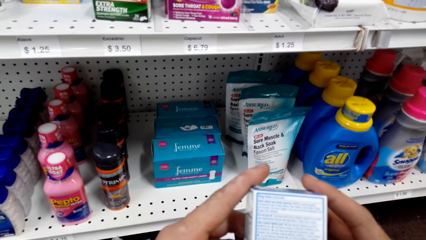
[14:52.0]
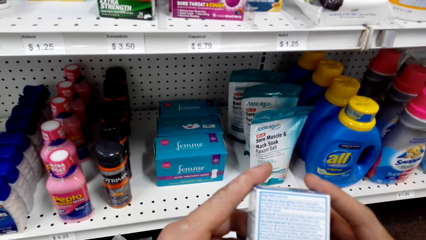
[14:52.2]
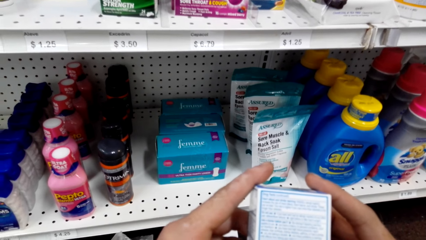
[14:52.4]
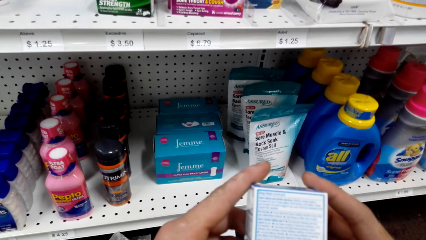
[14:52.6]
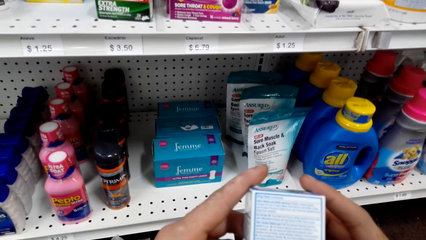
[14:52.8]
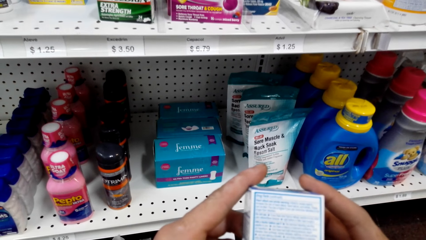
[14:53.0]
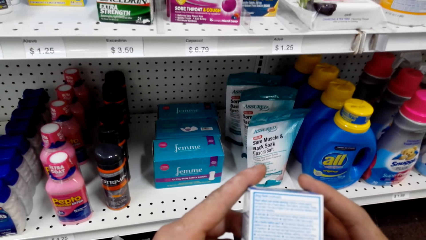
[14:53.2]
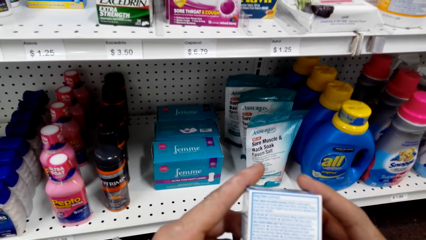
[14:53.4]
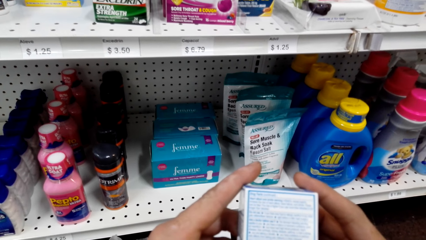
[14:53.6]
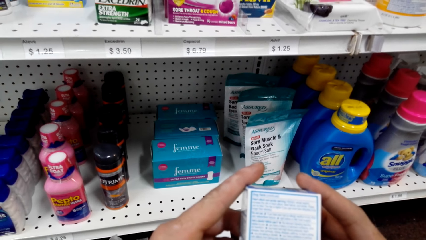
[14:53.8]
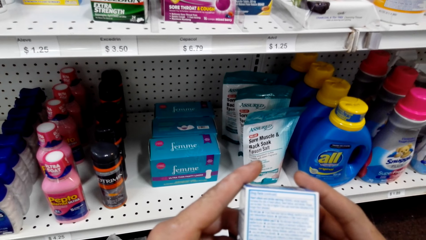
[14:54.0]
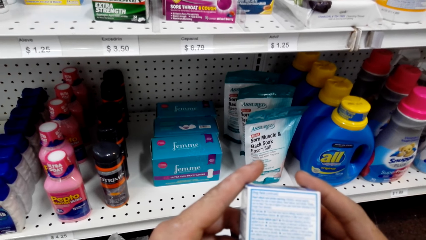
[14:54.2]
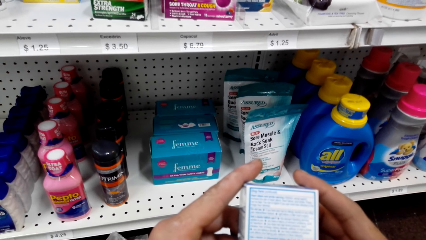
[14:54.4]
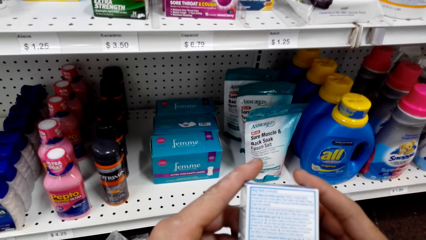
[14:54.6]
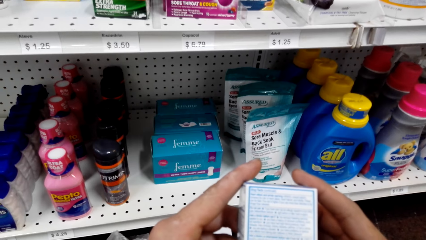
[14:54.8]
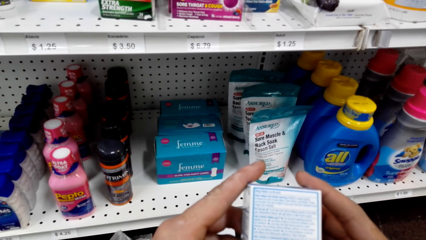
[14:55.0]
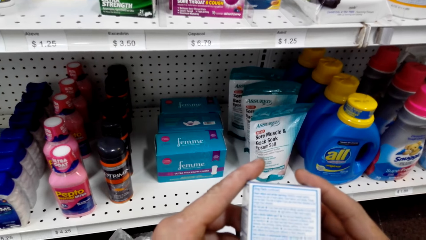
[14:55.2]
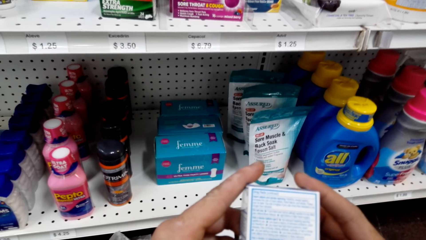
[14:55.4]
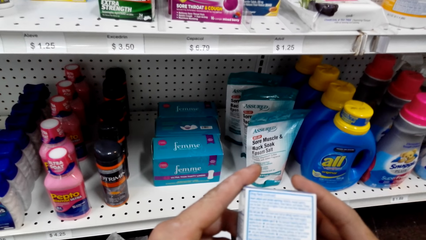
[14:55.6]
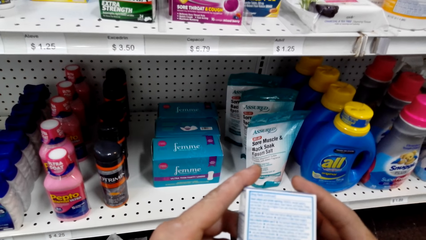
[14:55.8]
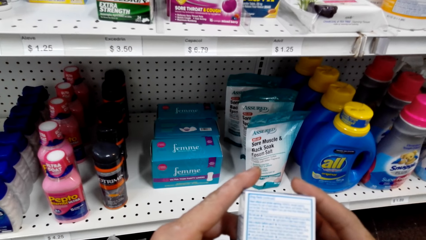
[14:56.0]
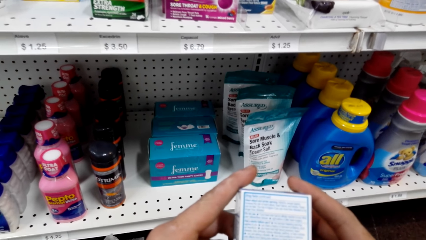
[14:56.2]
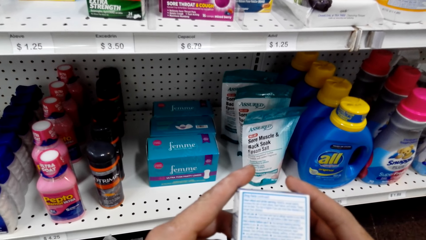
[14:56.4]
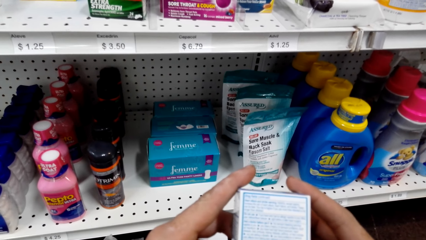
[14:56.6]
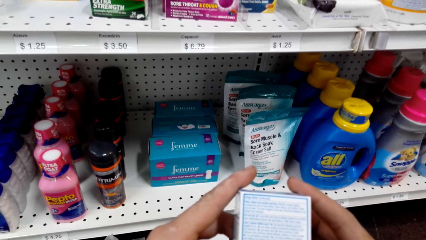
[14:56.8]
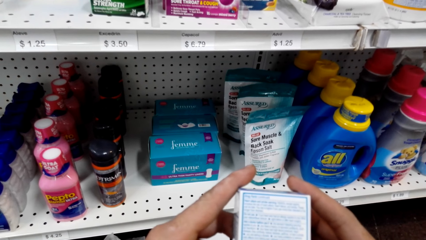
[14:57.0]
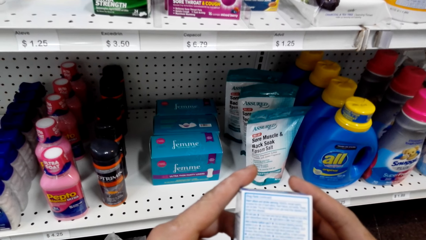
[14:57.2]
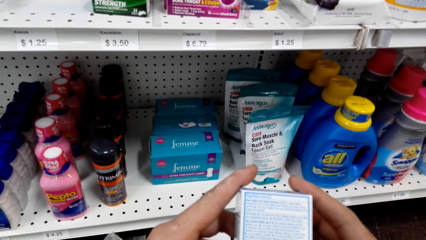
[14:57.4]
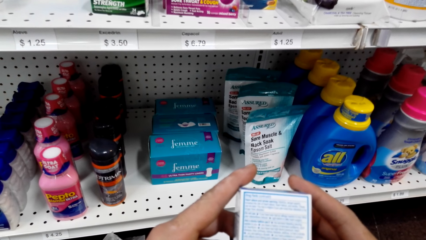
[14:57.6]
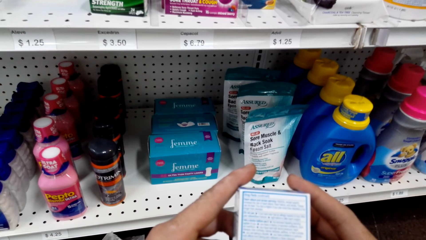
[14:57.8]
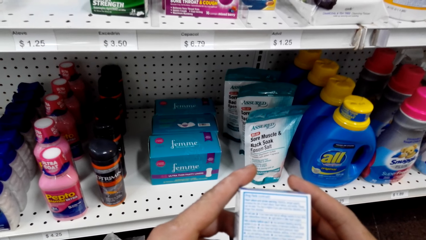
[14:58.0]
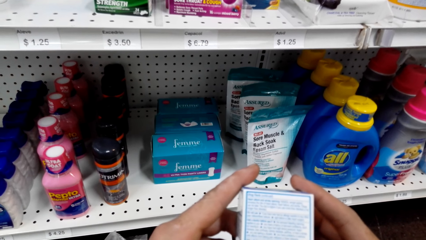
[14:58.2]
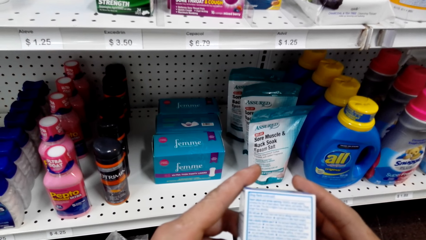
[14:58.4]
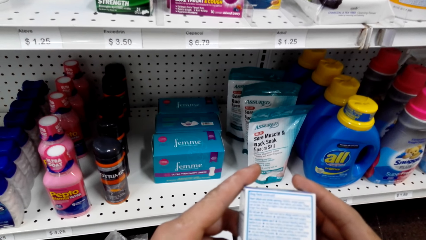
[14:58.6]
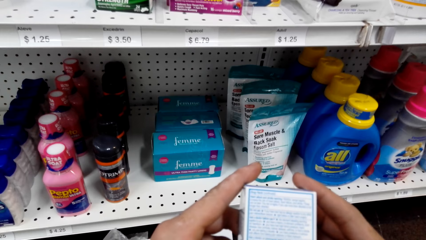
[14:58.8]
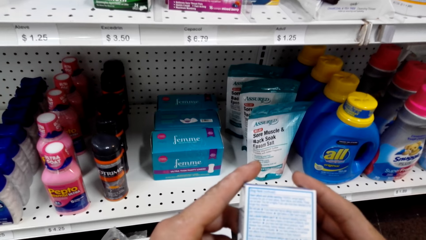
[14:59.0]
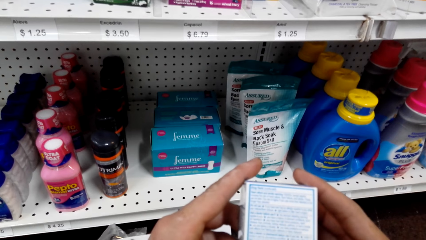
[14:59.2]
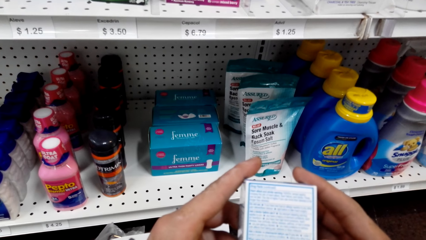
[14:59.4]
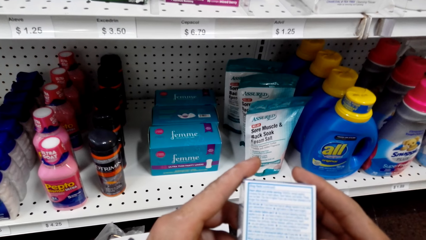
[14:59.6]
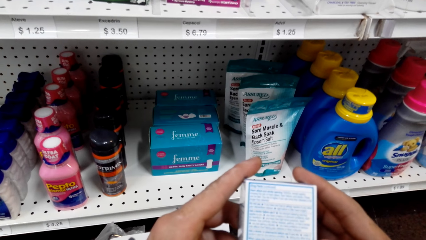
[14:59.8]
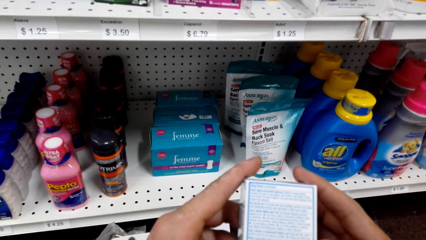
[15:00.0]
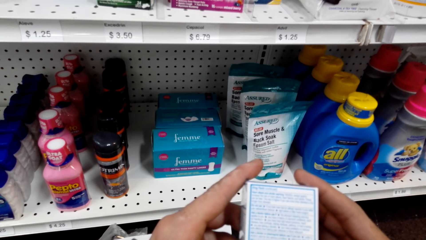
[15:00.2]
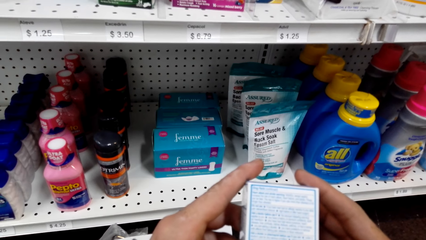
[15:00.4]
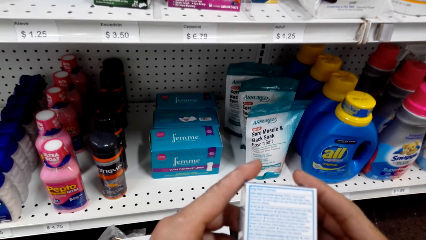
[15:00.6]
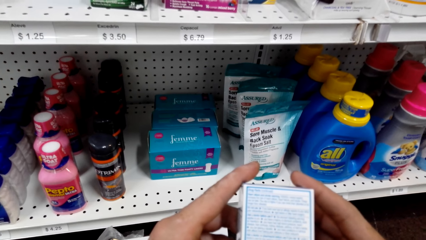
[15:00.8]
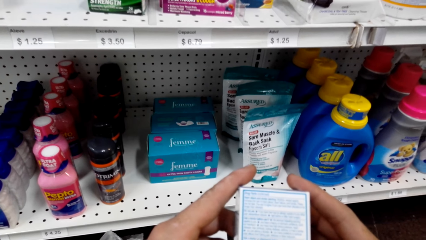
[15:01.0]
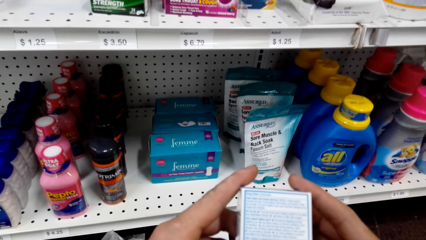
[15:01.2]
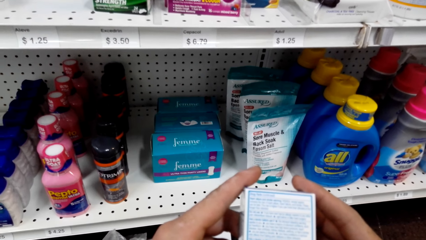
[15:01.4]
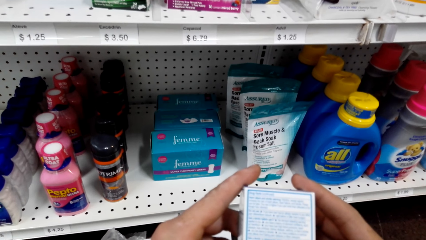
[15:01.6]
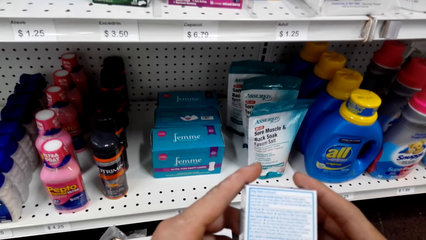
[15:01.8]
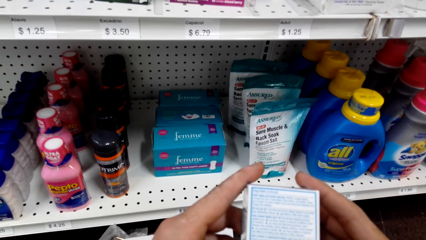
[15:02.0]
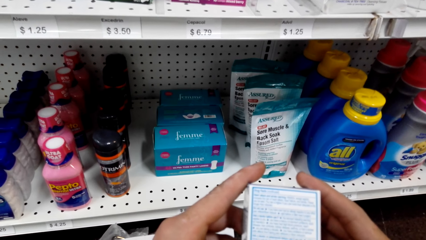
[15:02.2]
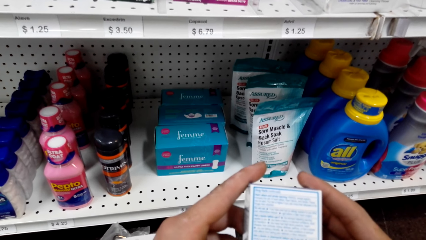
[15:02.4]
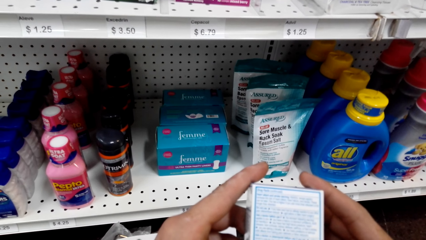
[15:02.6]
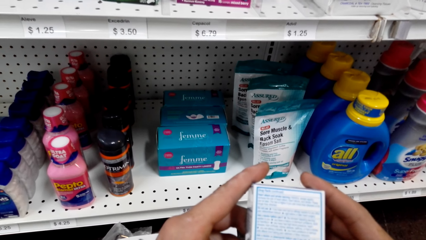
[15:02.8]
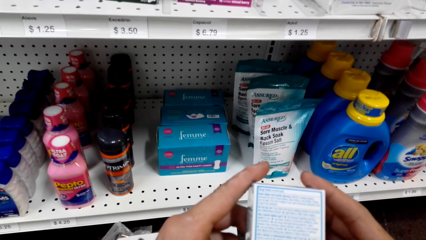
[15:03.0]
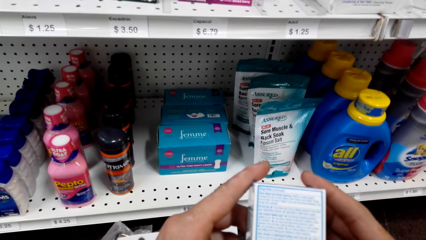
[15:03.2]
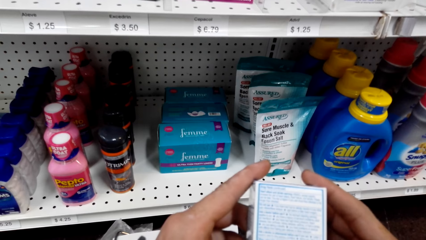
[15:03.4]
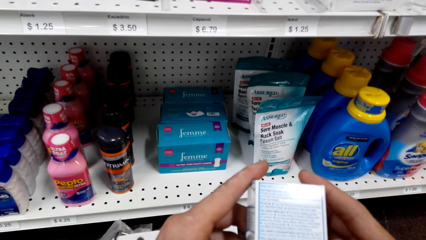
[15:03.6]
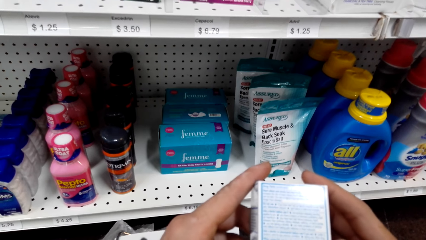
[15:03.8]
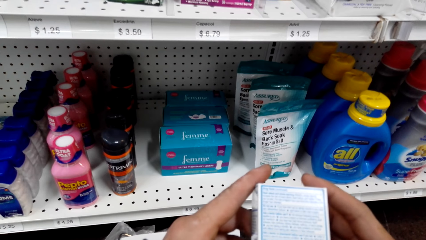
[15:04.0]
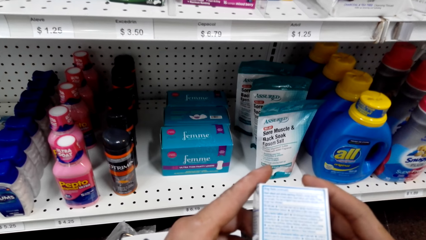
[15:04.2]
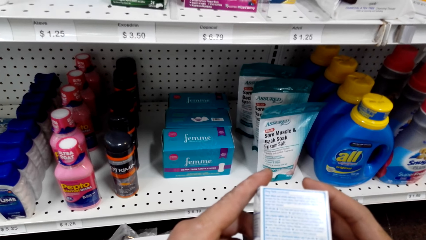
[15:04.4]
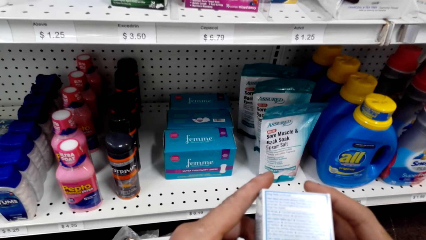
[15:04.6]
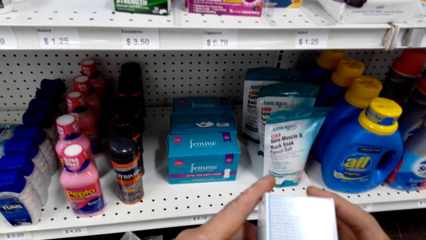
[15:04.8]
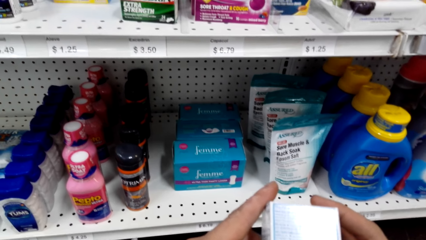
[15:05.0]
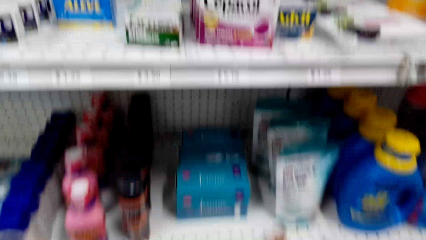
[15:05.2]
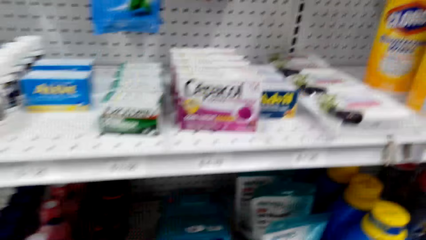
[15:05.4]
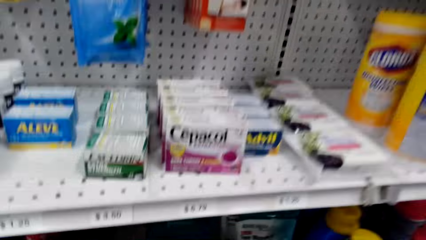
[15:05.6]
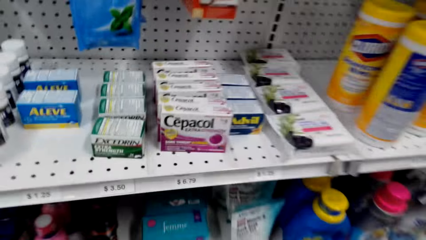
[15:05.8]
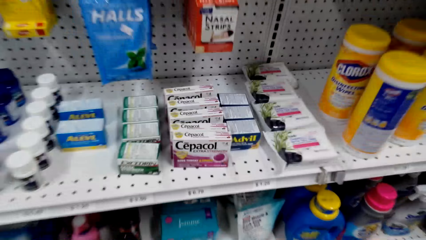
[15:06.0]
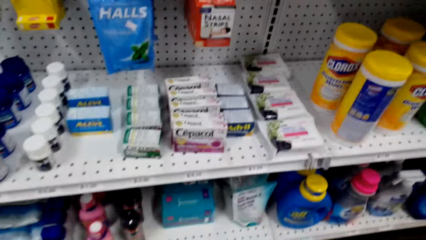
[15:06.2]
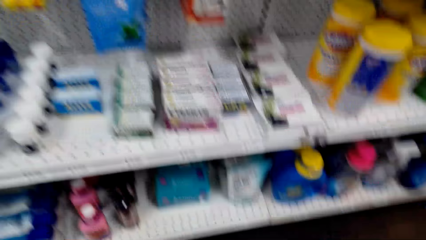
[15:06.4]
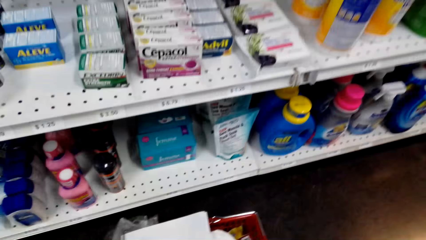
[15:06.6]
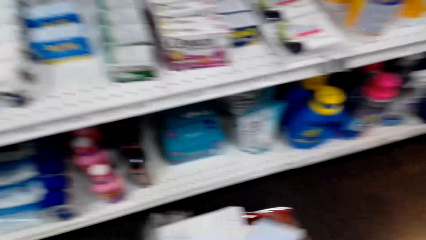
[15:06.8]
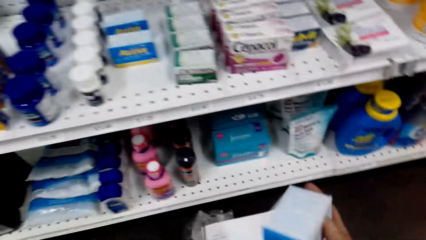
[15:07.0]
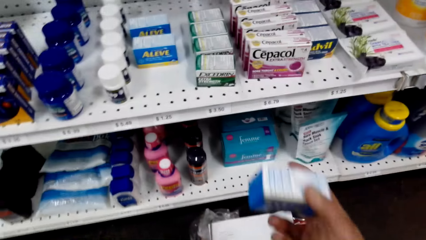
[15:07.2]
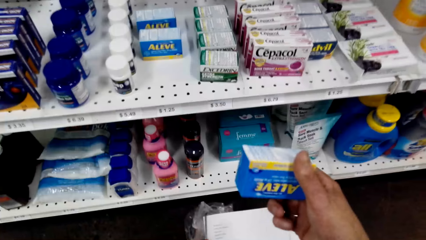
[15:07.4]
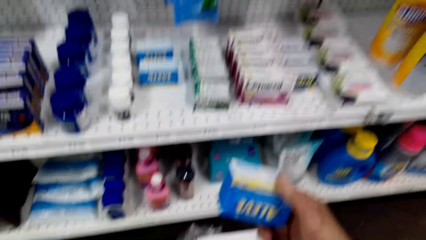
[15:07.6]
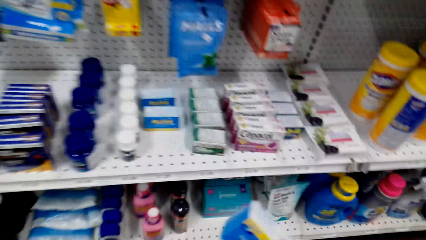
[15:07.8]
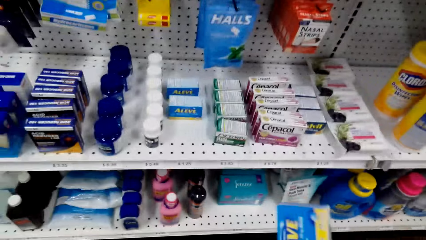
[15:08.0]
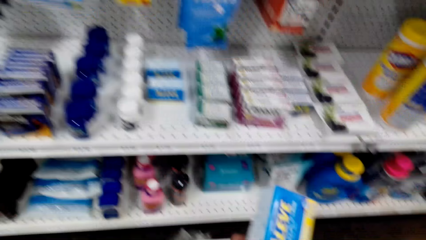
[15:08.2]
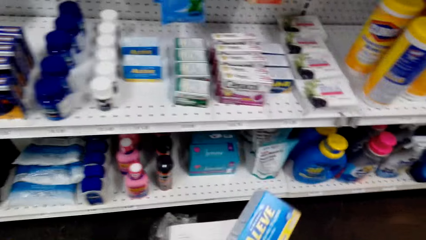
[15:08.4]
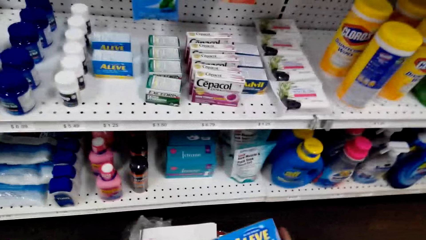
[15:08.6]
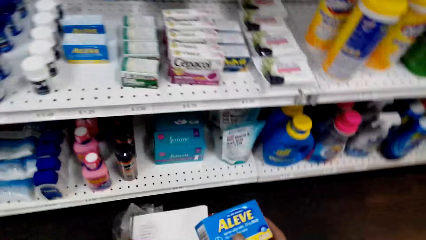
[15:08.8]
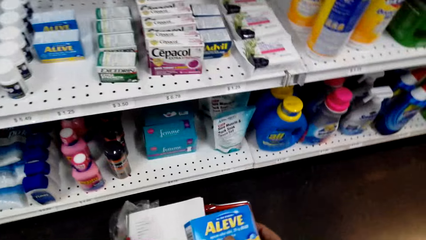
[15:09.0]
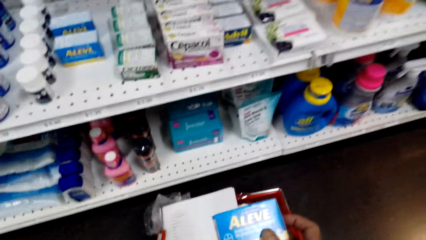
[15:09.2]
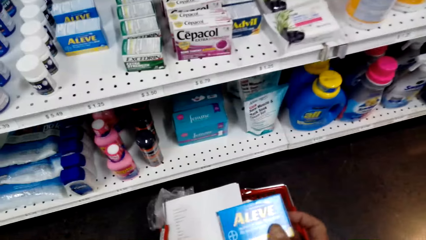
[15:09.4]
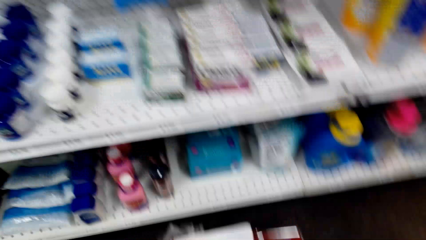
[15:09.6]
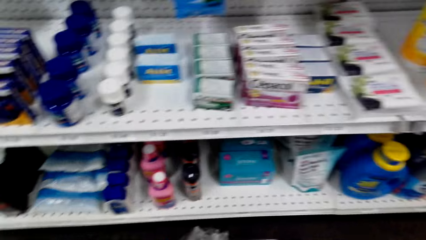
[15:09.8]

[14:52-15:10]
The camera wearer turns around. They hold a package.
